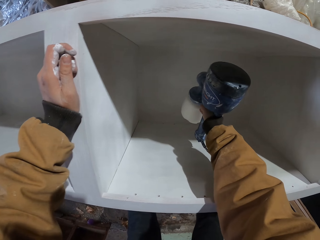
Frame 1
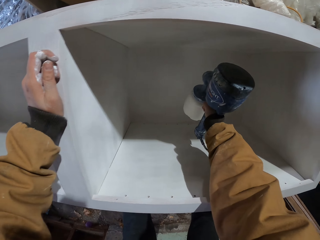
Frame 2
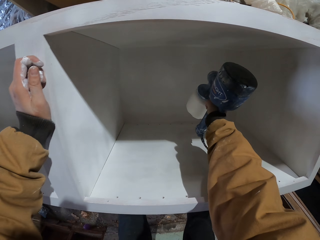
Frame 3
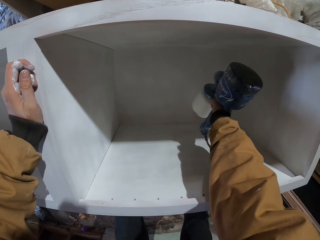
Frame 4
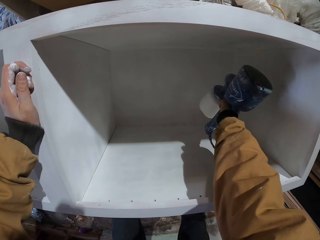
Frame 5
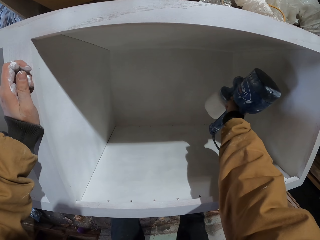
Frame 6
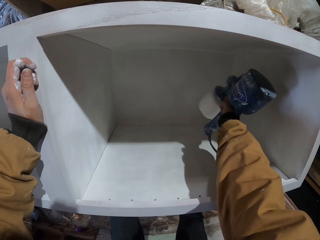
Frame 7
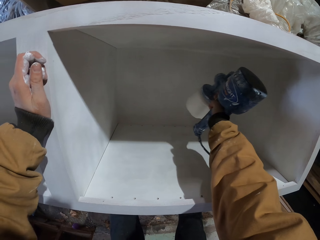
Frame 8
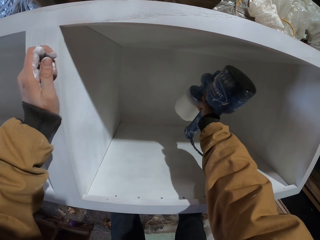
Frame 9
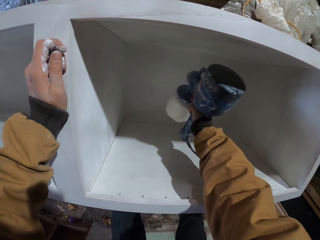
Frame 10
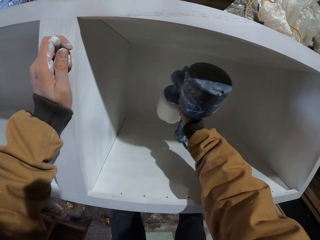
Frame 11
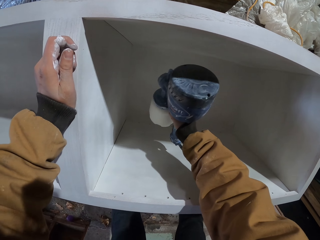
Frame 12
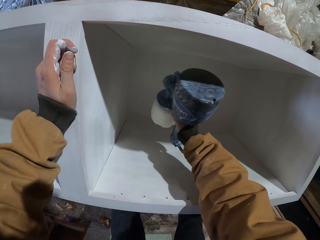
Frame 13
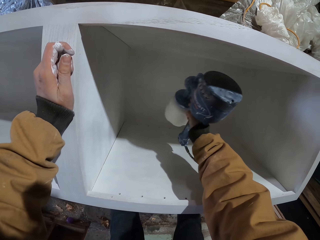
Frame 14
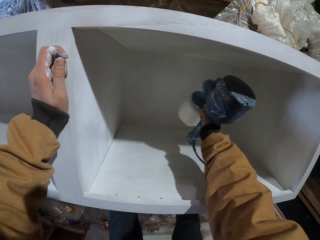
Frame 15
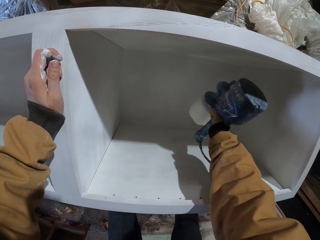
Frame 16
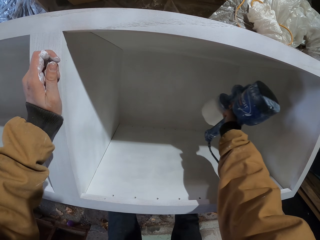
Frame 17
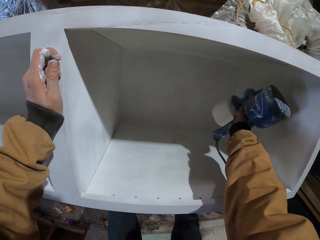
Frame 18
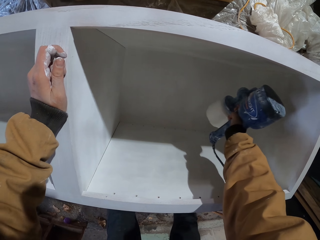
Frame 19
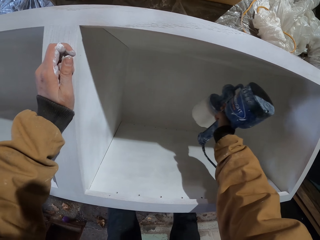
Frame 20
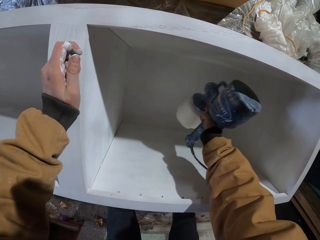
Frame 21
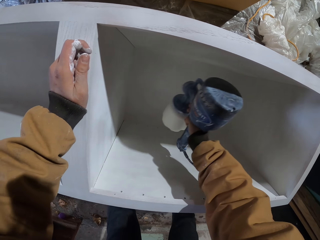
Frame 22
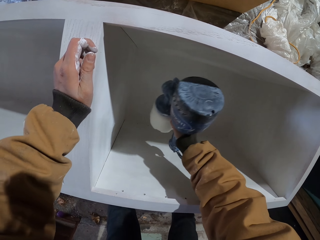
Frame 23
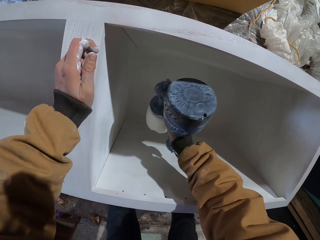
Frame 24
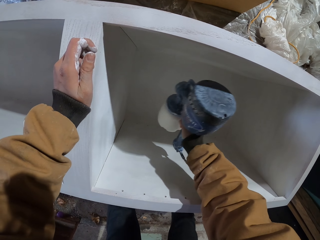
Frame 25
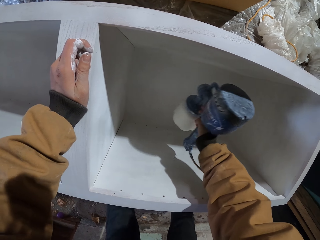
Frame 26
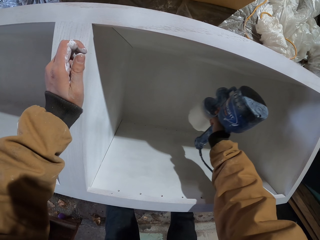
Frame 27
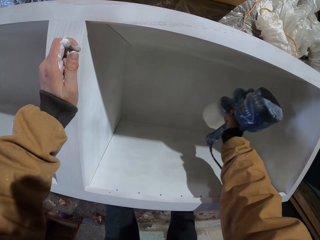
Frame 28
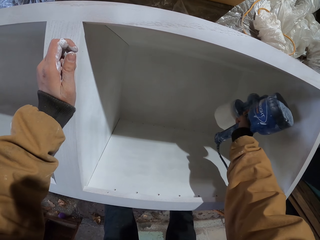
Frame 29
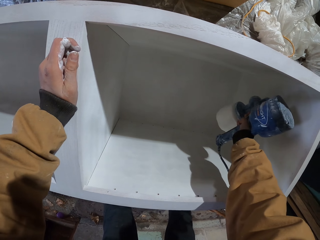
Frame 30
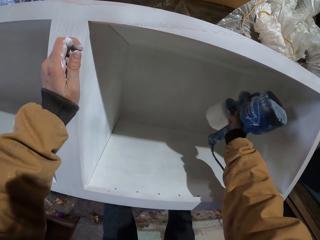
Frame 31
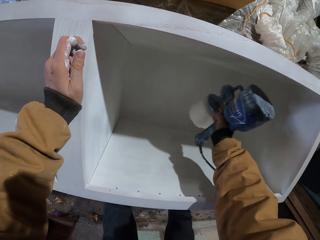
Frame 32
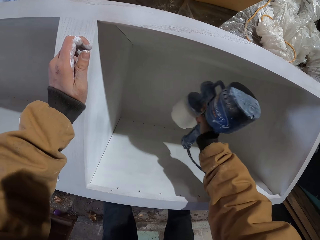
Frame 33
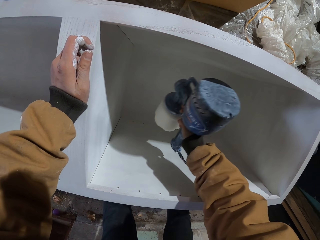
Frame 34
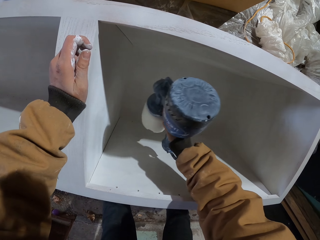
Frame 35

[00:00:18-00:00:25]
The camera wearer moves his hand back and forth.

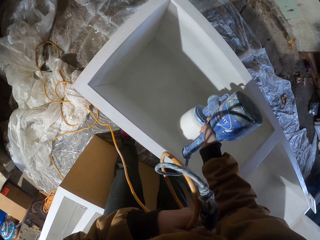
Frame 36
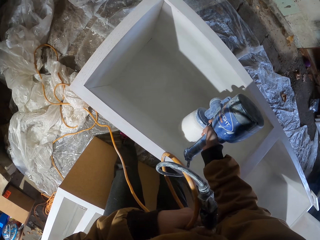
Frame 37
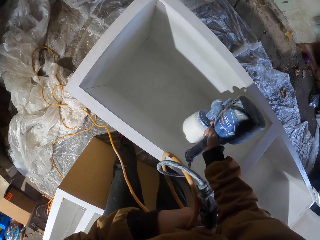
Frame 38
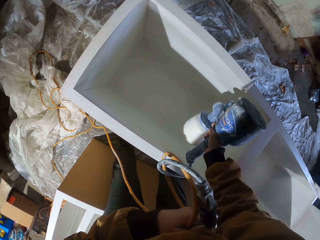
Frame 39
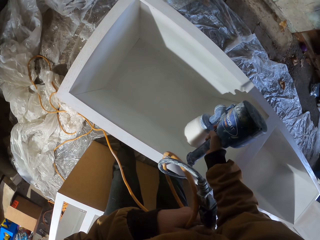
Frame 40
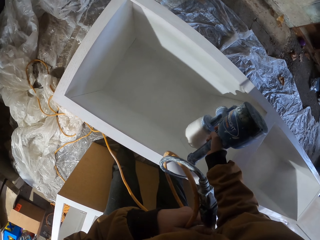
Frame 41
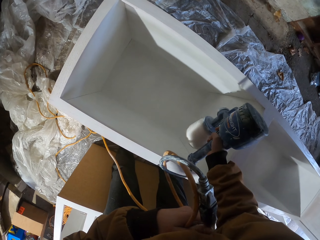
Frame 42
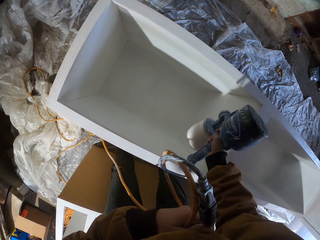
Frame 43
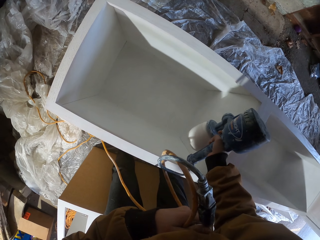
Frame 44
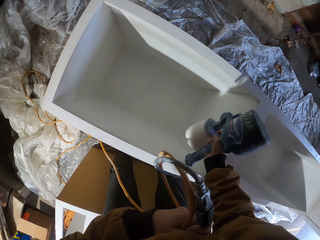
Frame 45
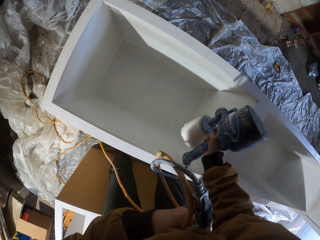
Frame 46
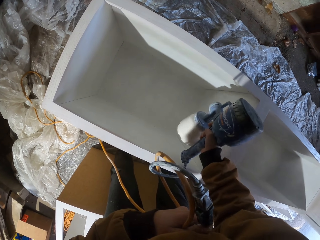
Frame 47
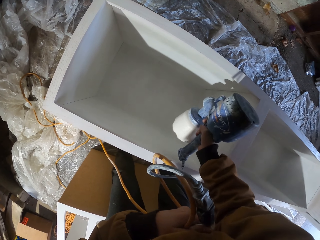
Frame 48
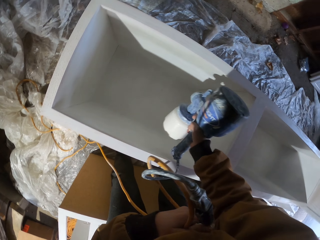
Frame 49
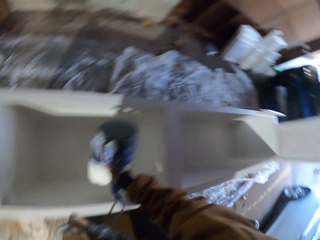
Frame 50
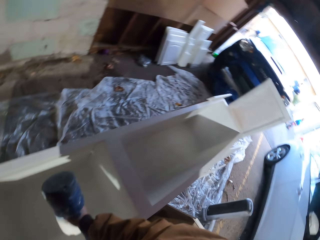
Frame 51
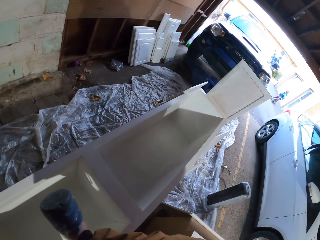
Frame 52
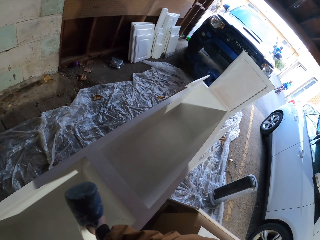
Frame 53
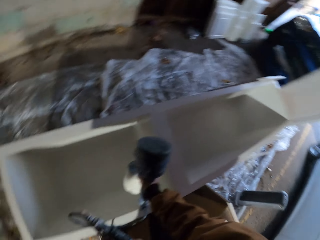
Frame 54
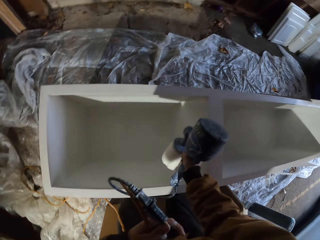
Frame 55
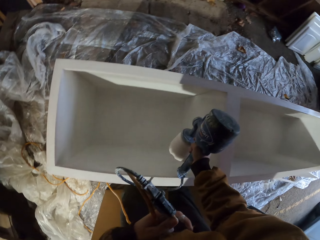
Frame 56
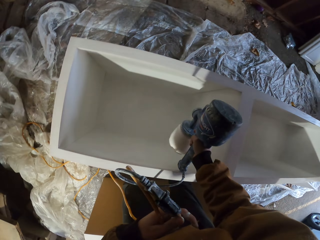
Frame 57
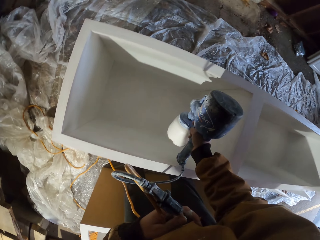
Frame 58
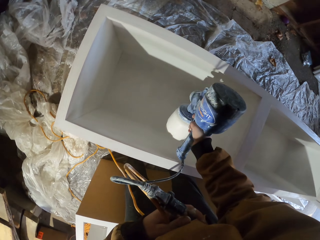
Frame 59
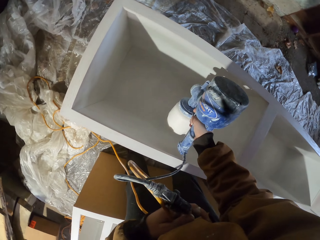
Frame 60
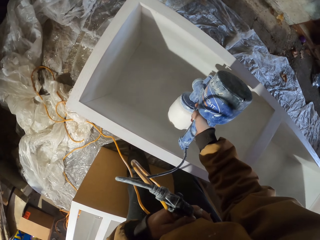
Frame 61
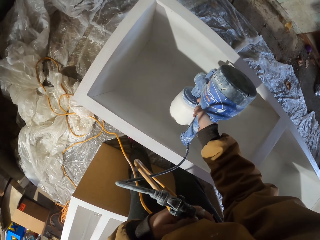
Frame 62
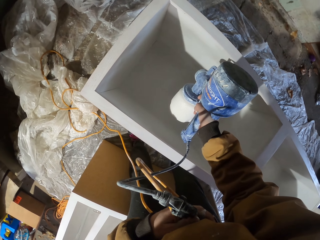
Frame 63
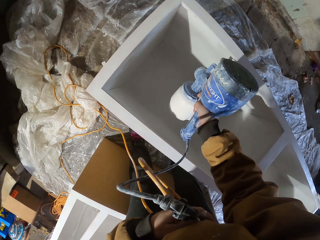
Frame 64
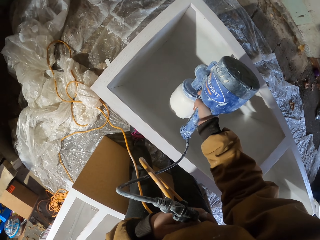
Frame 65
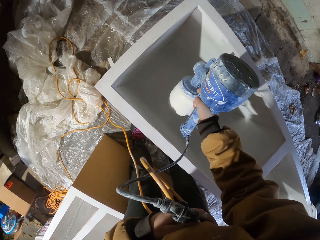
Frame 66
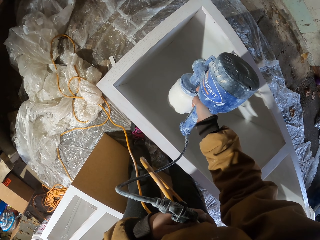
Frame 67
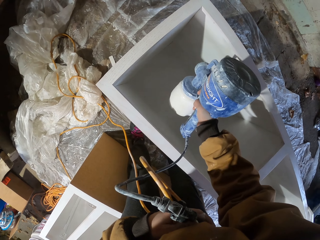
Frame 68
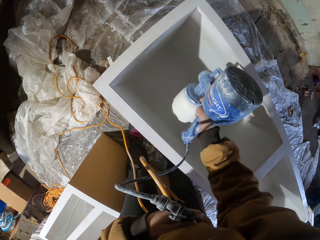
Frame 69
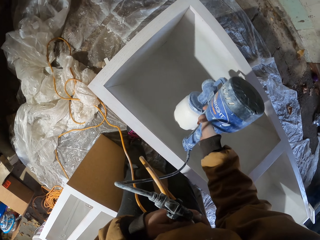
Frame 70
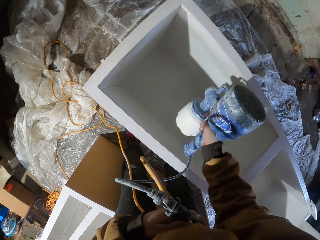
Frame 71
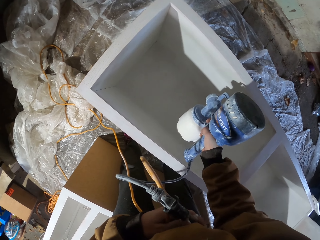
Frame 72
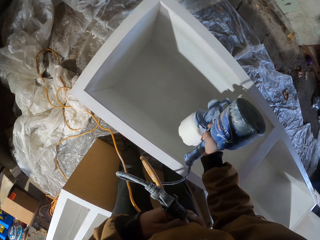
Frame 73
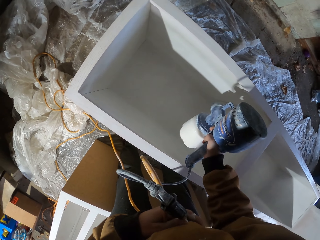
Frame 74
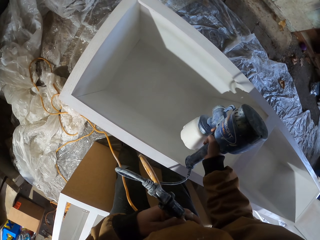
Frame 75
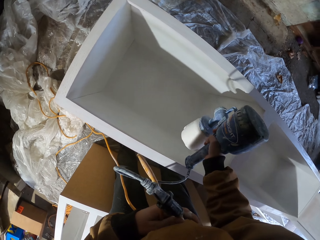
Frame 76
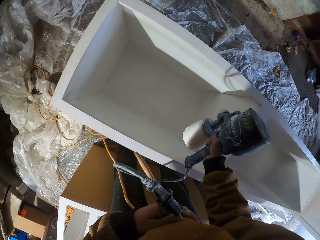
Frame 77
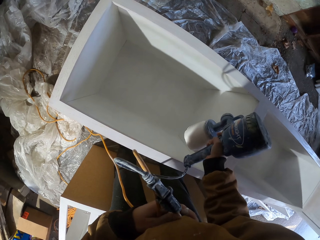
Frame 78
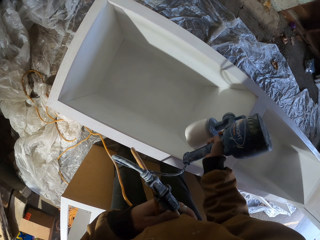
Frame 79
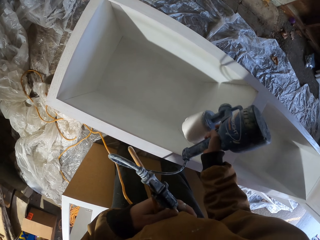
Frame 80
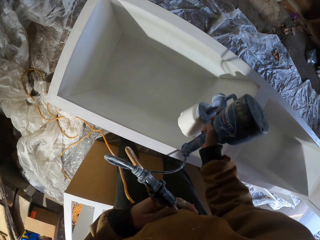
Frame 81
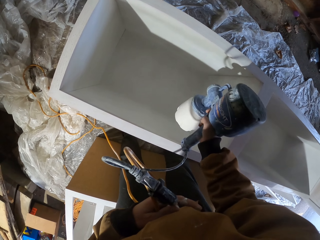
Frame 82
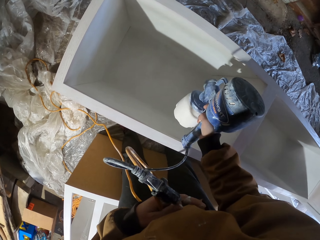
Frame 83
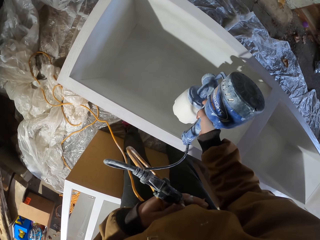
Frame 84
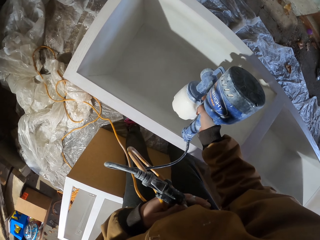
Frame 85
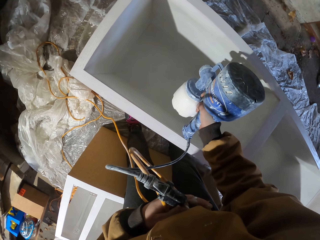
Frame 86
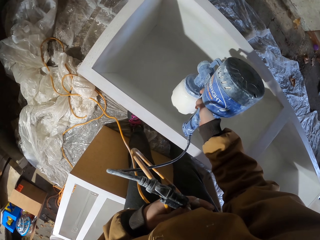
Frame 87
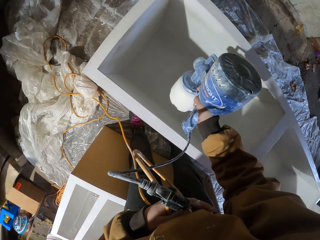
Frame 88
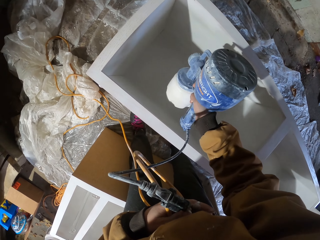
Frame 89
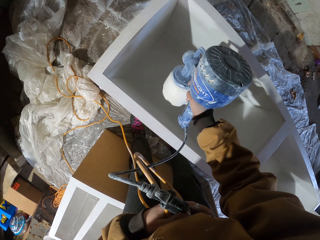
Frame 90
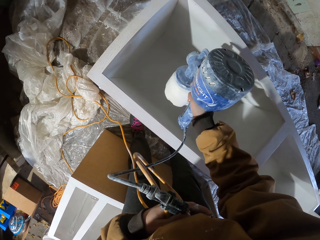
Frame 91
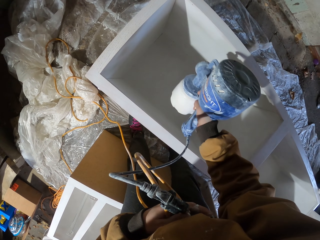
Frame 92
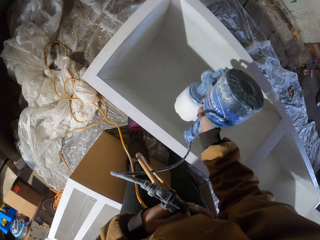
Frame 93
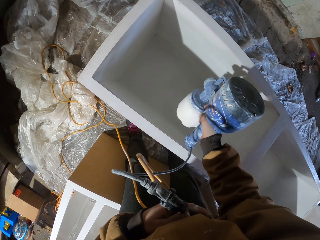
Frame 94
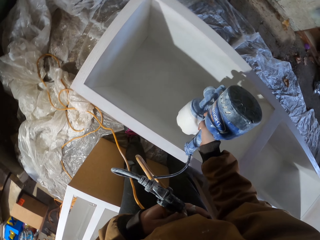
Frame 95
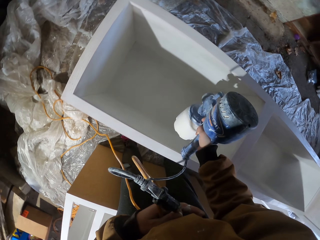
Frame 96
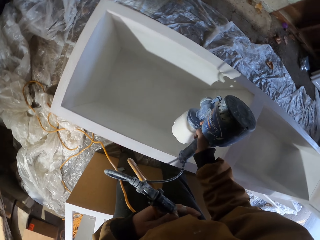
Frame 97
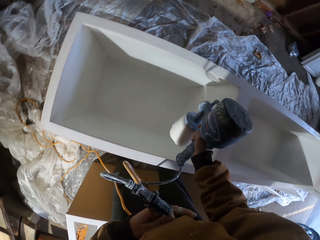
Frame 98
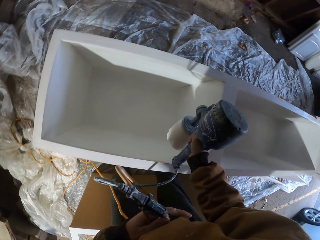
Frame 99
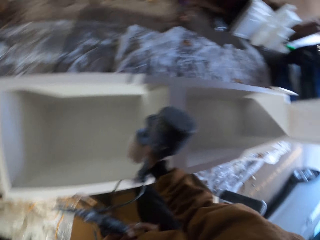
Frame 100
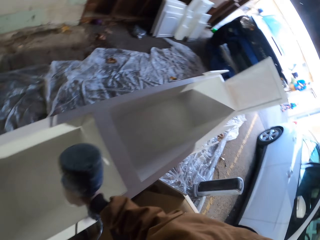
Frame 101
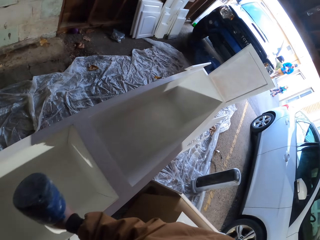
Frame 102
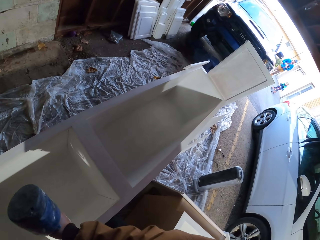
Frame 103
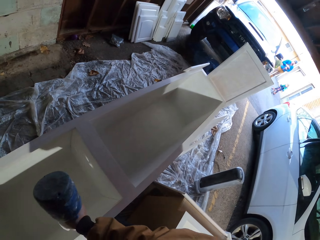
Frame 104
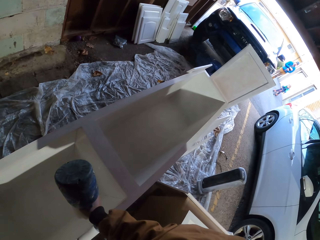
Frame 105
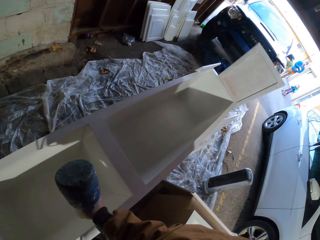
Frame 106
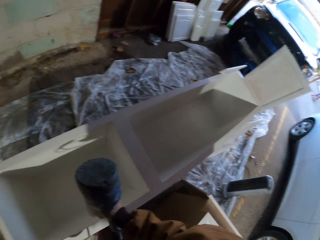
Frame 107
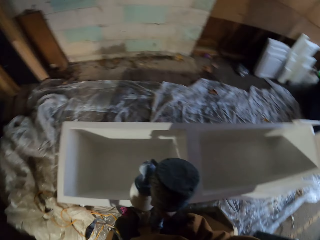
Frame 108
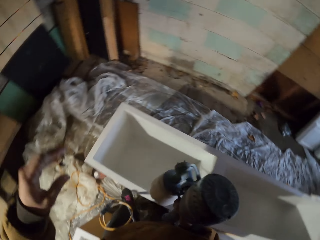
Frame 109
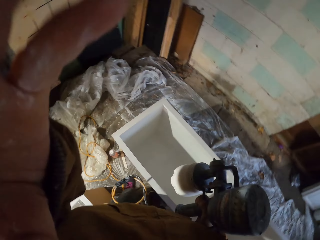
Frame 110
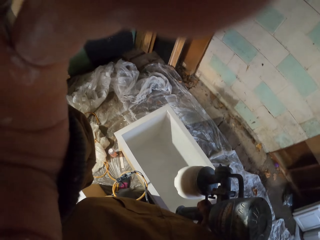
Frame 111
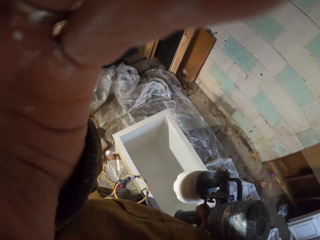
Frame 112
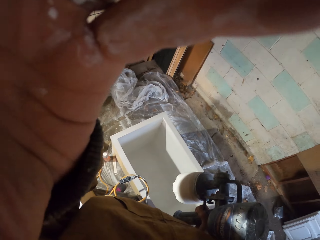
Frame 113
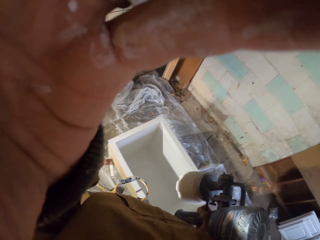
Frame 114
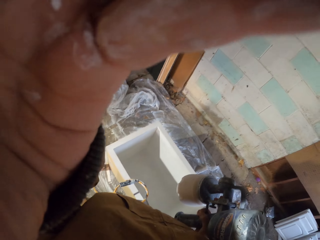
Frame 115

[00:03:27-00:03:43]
The camera wearer looks around. They spray the cabin with a paint spray gun. They look around. They adjust the camera.
